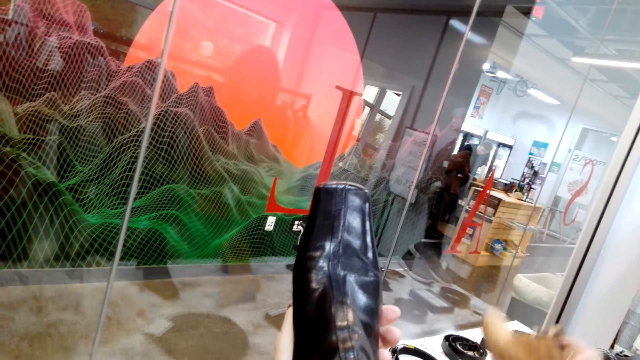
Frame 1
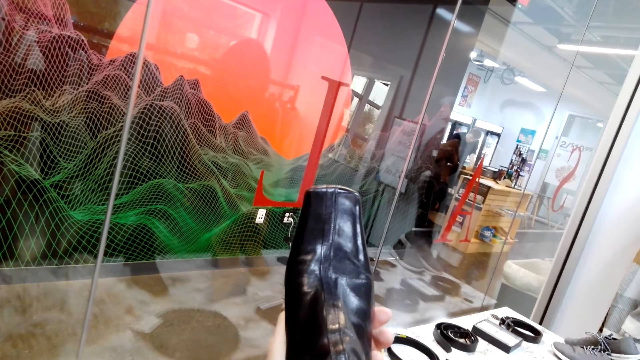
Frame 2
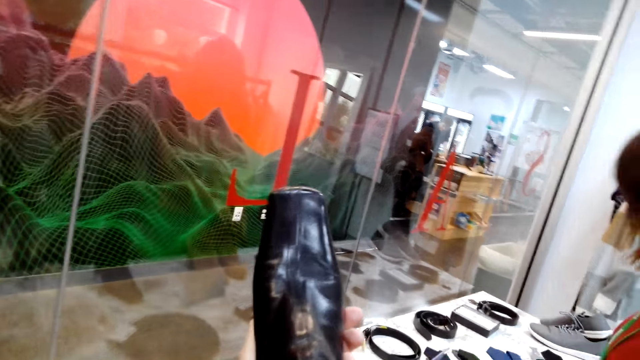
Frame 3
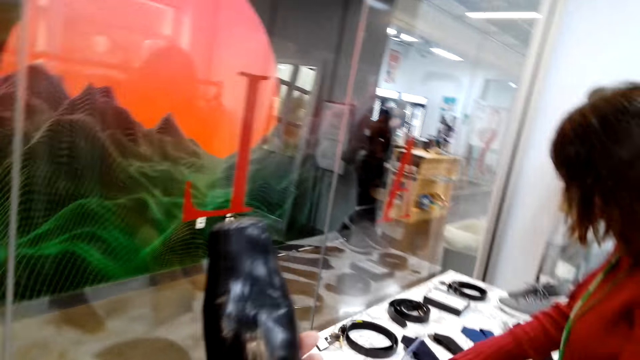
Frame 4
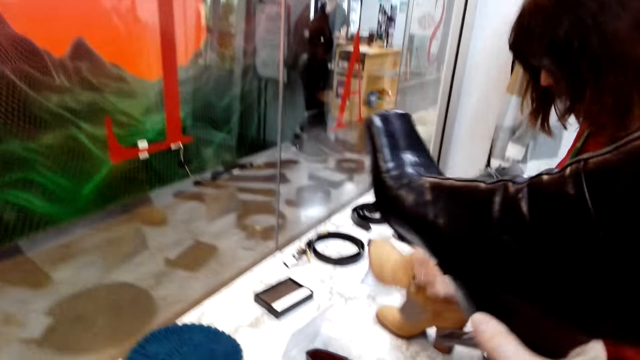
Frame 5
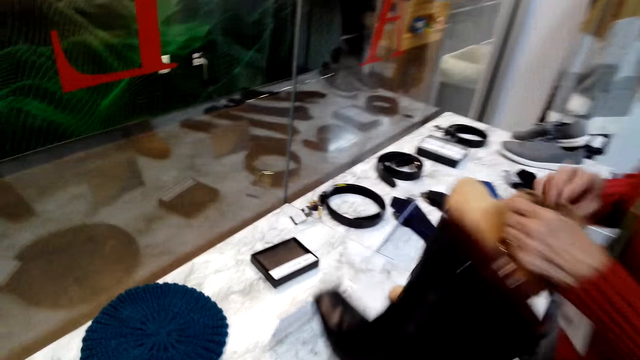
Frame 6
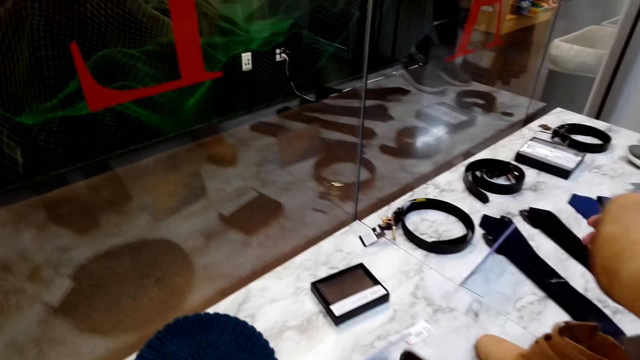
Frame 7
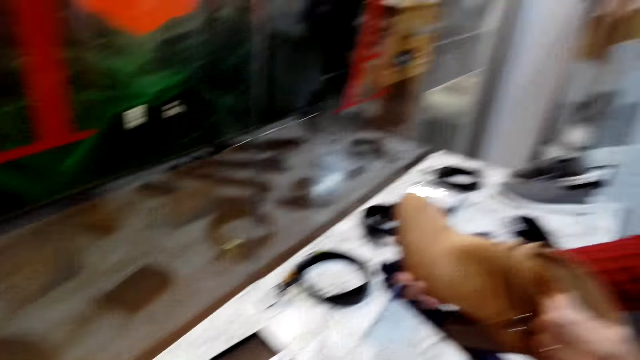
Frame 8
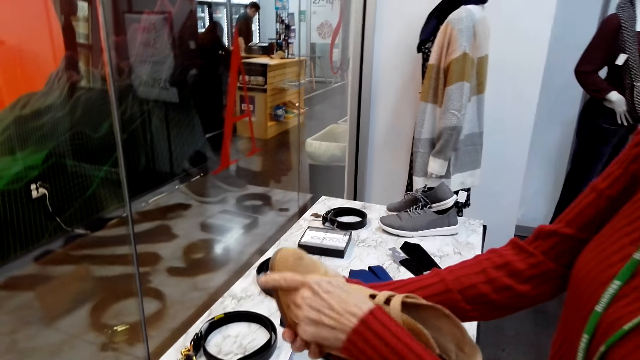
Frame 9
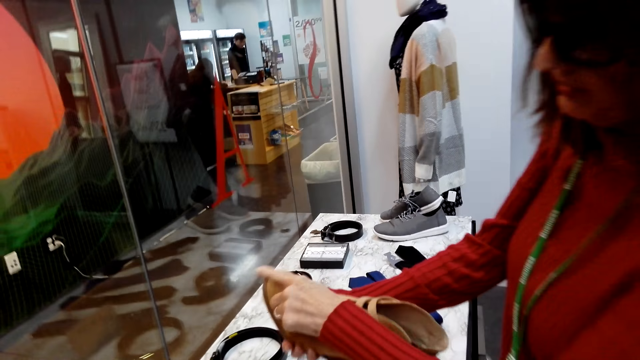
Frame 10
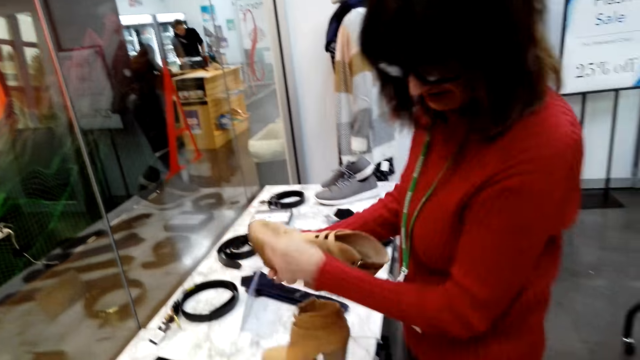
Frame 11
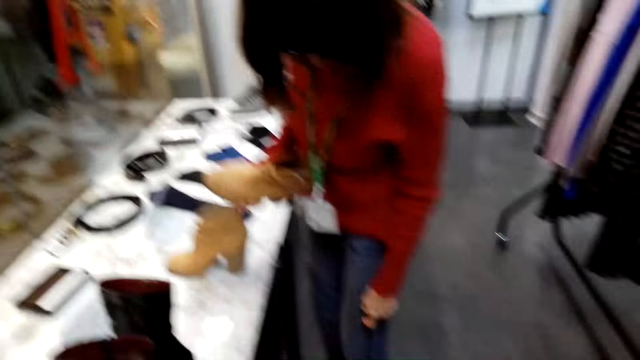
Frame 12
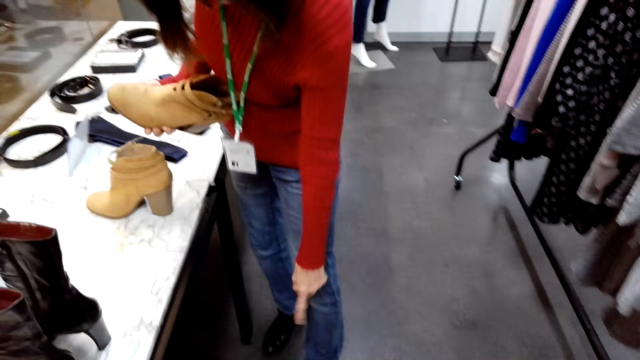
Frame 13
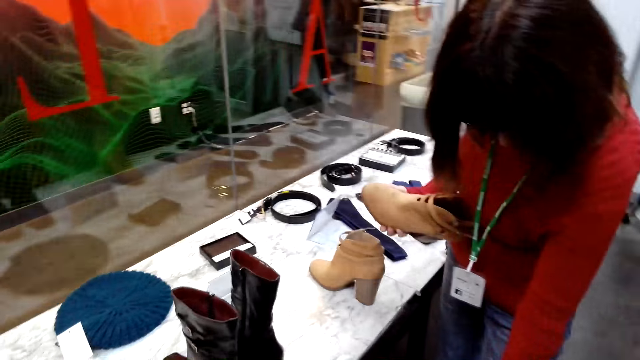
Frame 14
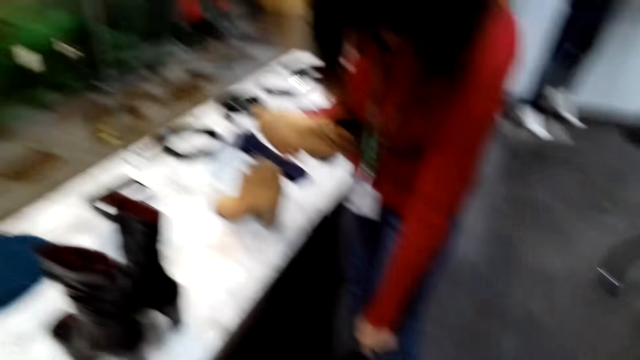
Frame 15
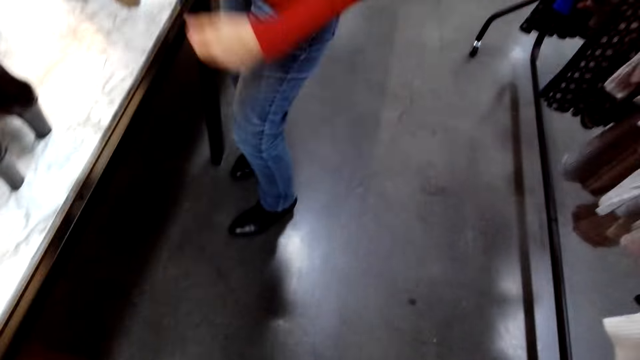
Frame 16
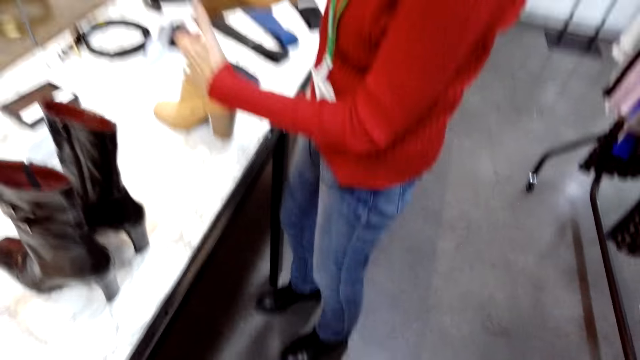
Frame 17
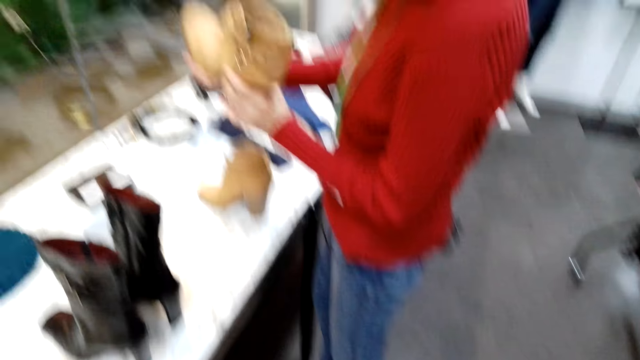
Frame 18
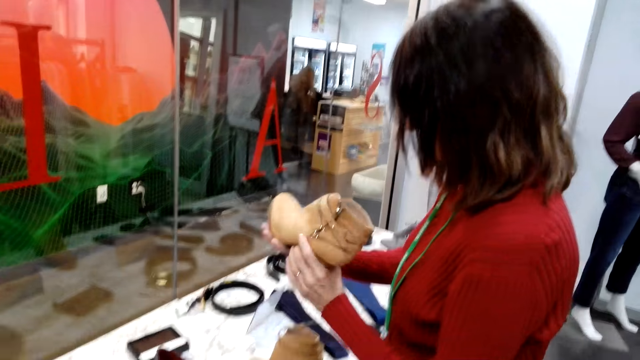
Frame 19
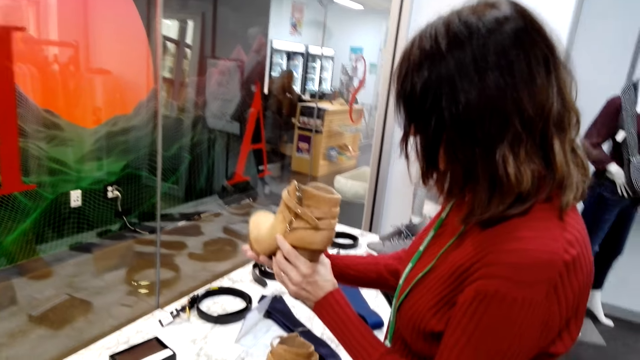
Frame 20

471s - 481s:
A woman places shoes on the table and checks the shoes. The camera wearer checks the shoes. They converse with the woman. They return the boot on the table. They check the shoes. They converse with the woman.

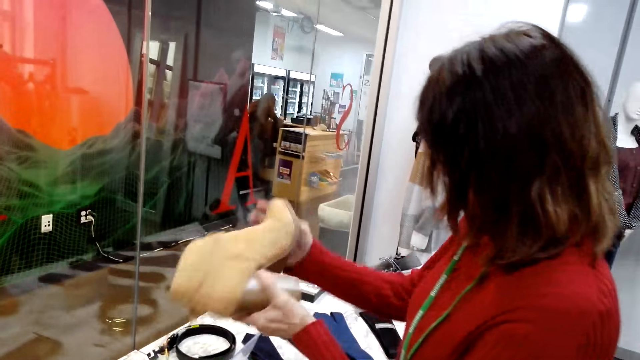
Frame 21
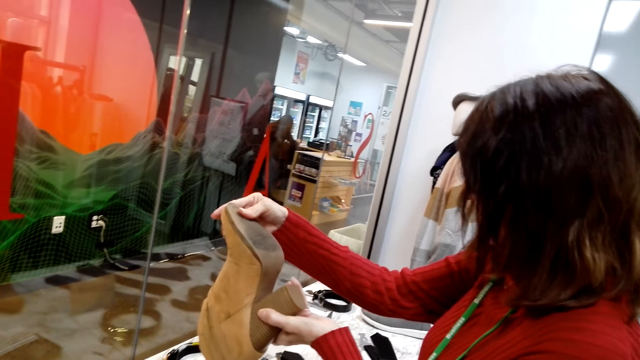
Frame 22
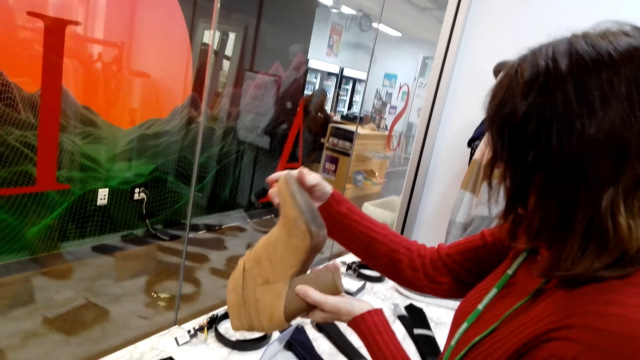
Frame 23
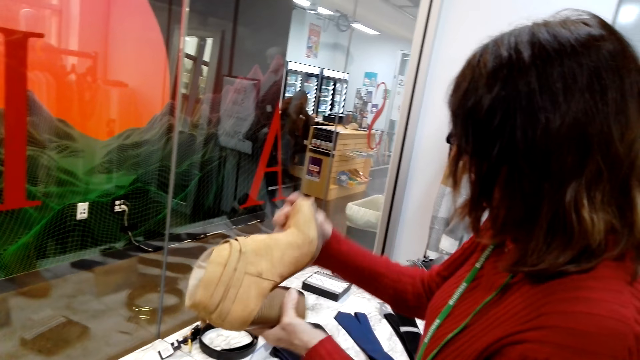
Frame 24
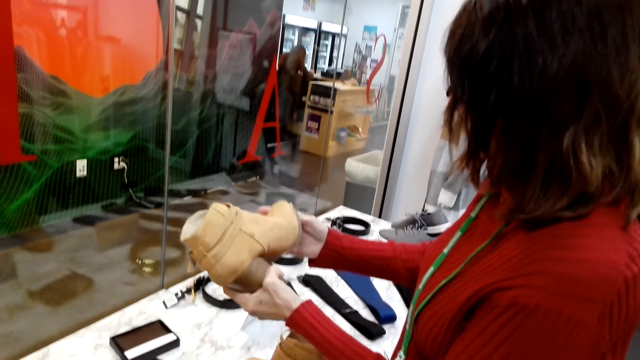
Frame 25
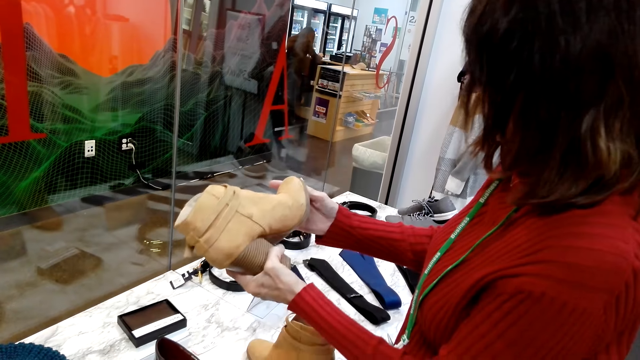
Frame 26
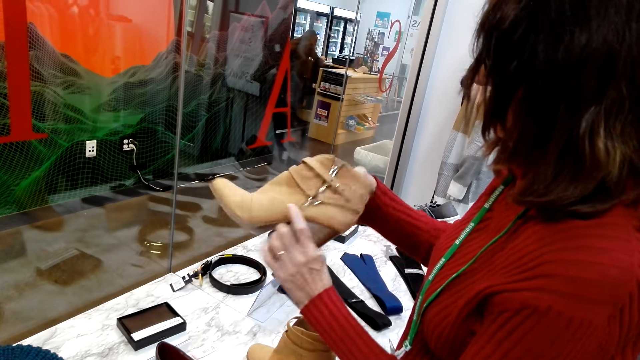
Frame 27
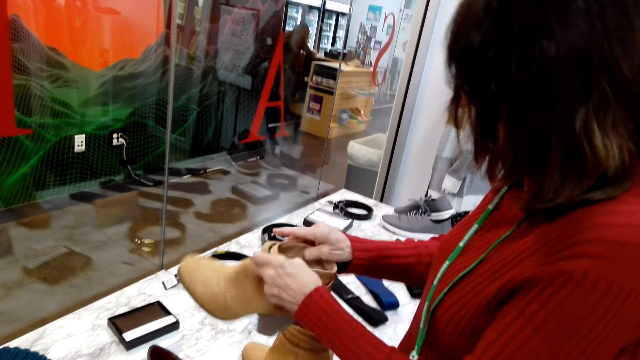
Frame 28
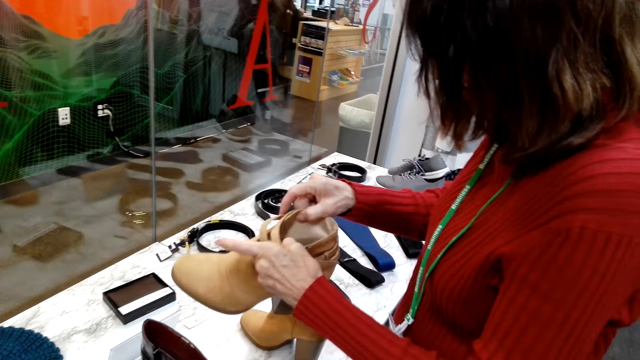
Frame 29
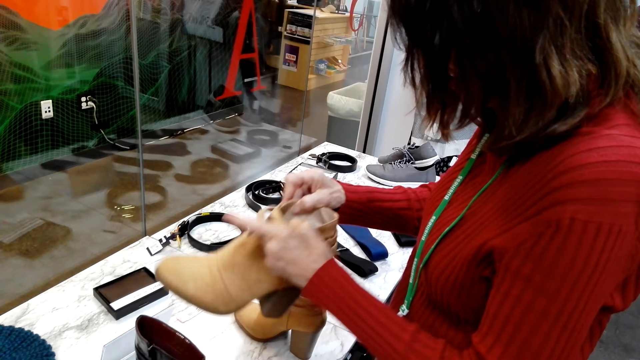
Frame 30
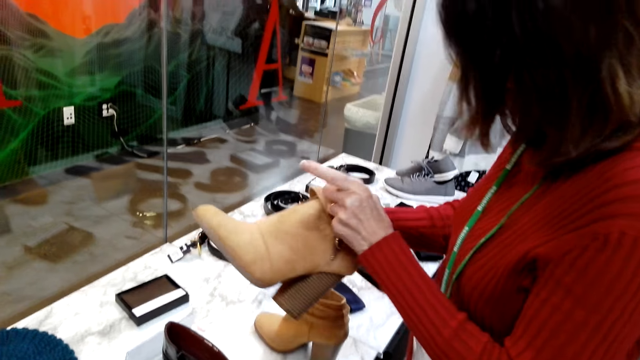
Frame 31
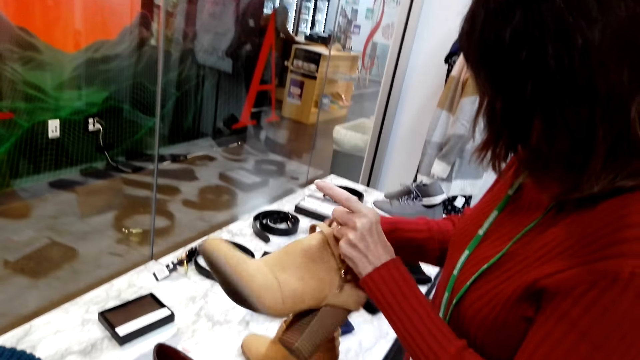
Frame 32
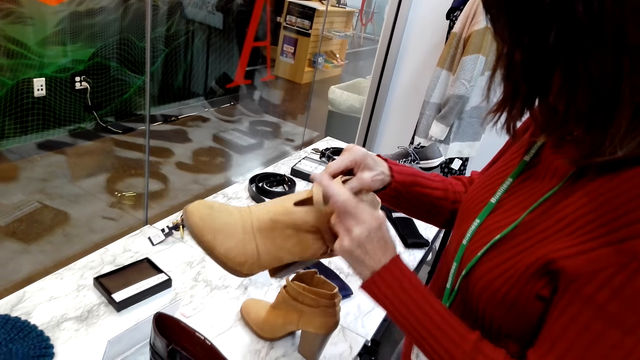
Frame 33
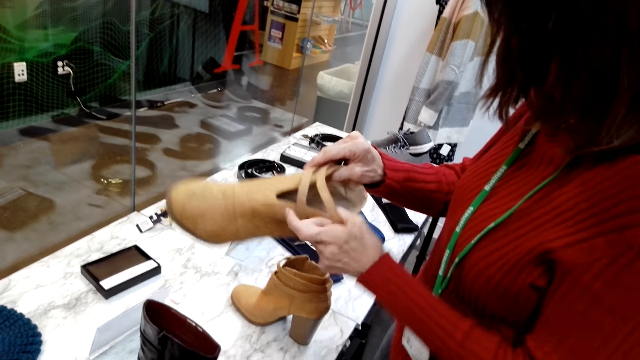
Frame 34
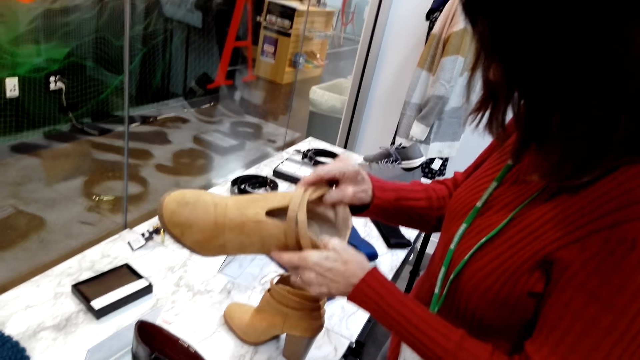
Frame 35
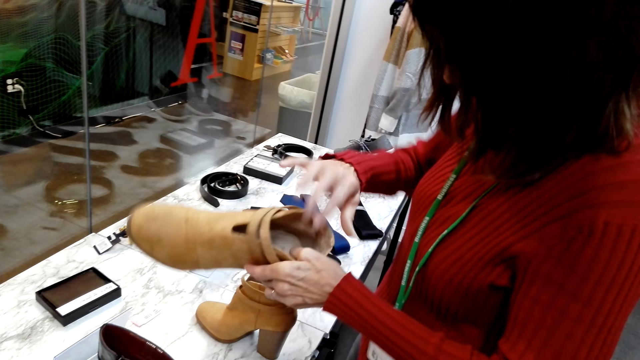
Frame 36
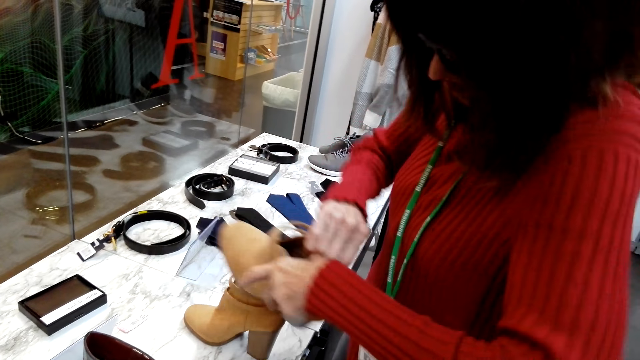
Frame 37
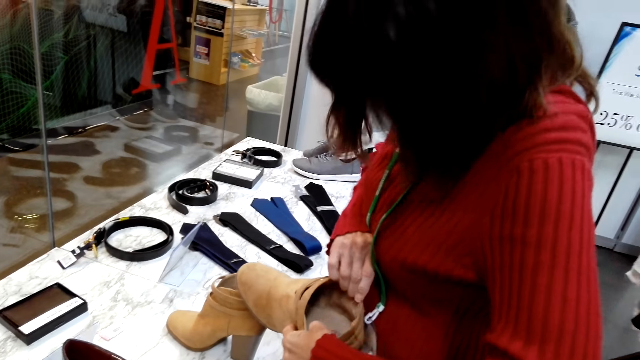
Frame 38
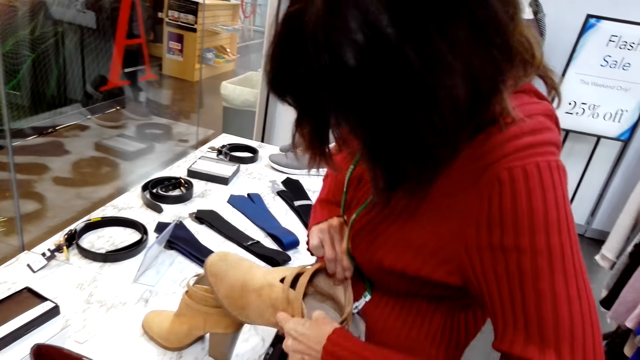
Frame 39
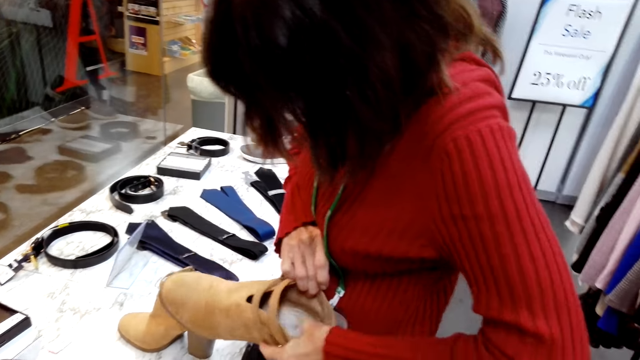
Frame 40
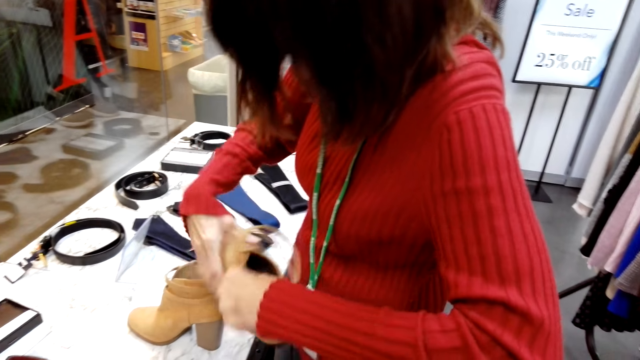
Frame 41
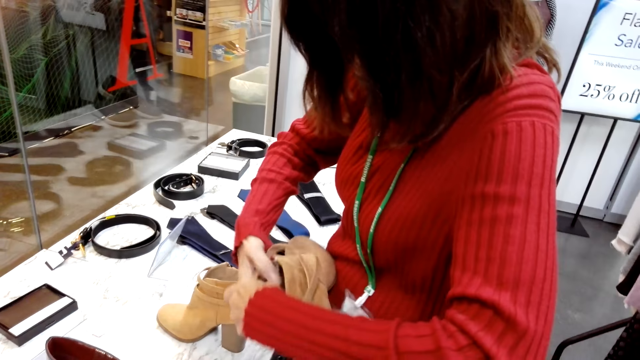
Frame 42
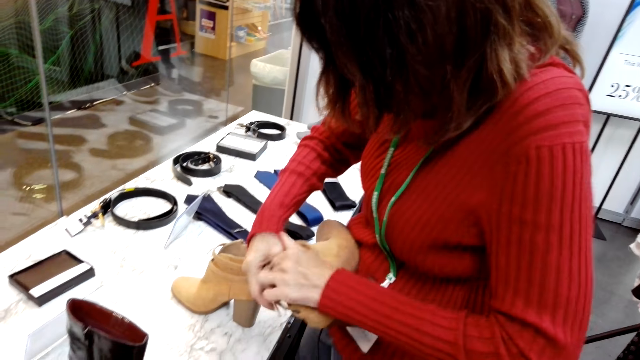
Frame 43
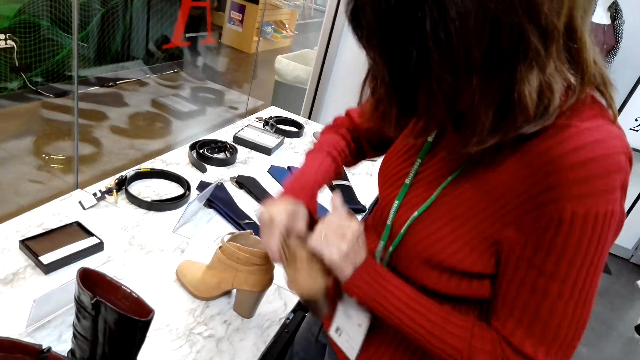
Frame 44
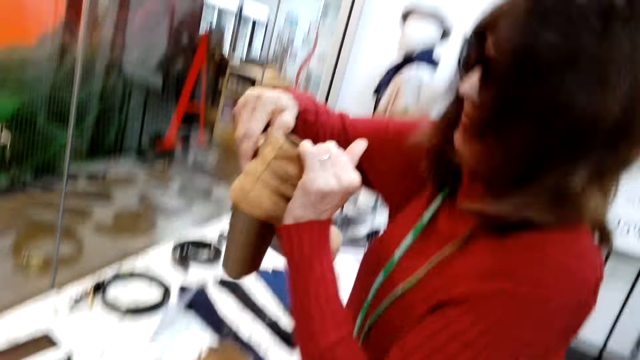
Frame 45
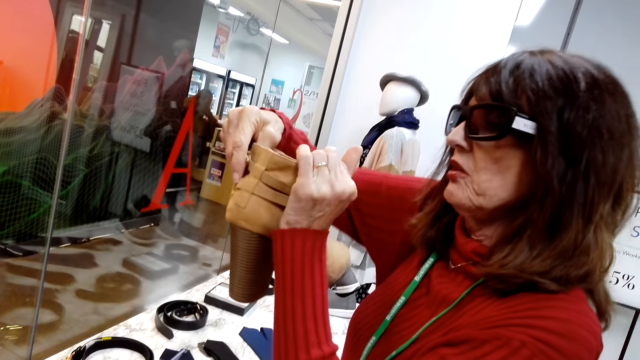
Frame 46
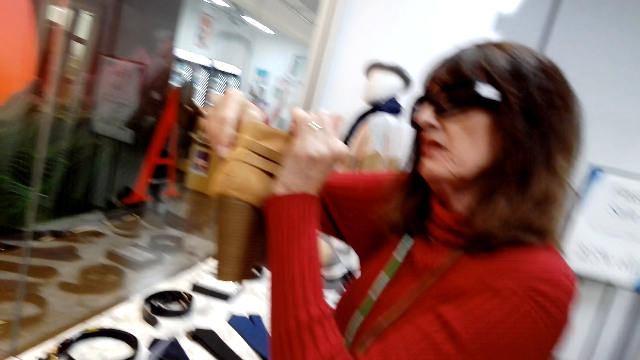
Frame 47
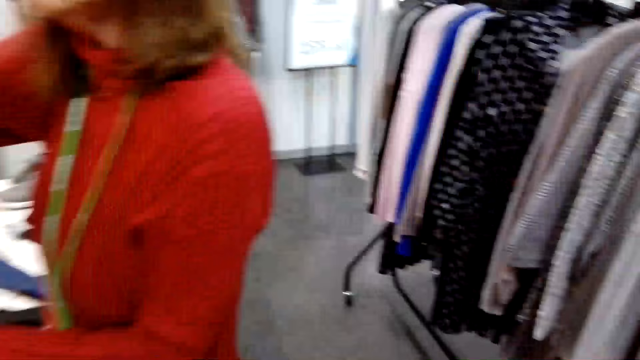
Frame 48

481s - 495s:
The camera wearer checks shoes. They converse with a woman. They check the shoes. They converse with the woman. They check the shoes.
